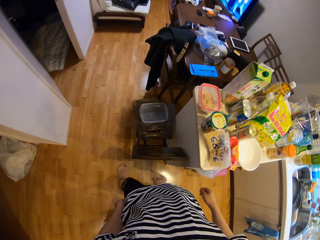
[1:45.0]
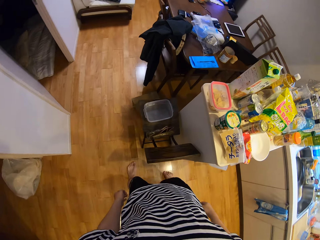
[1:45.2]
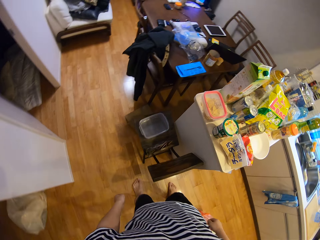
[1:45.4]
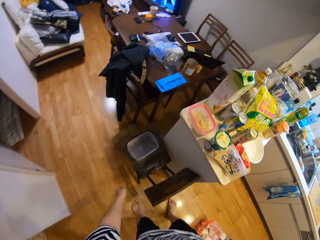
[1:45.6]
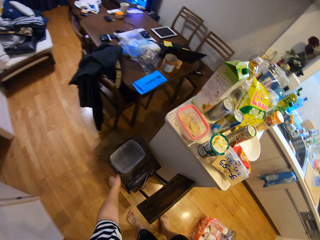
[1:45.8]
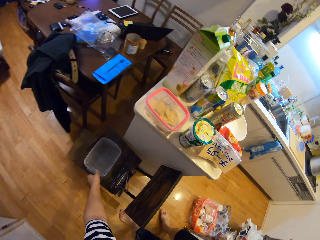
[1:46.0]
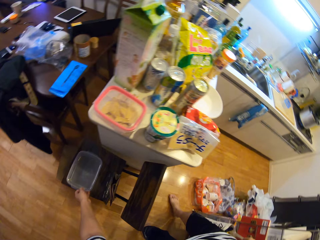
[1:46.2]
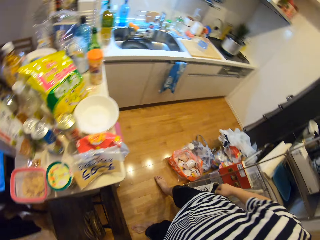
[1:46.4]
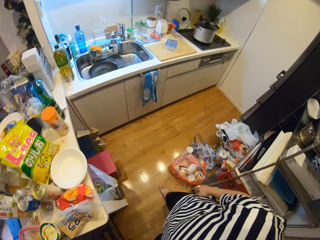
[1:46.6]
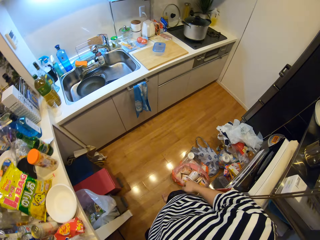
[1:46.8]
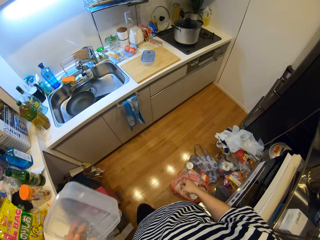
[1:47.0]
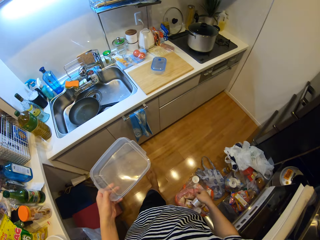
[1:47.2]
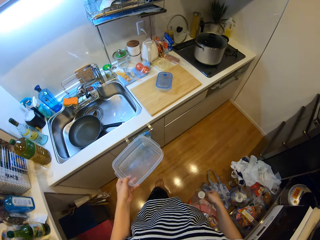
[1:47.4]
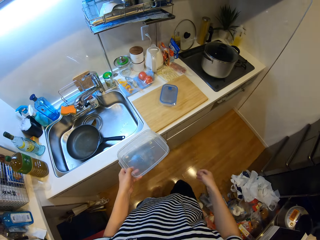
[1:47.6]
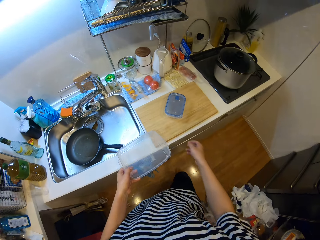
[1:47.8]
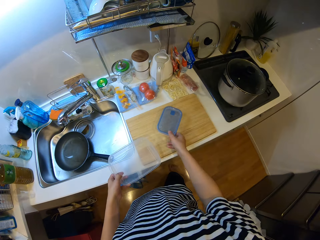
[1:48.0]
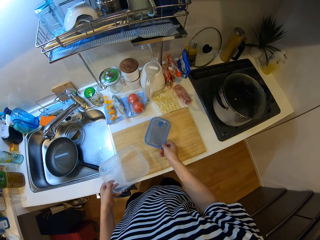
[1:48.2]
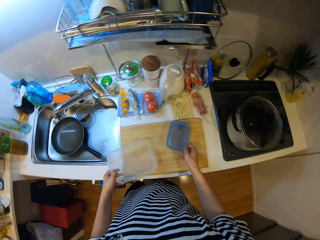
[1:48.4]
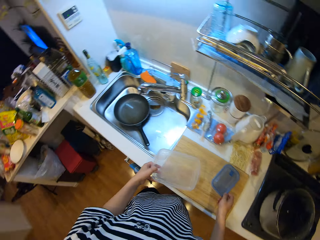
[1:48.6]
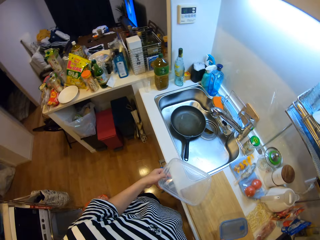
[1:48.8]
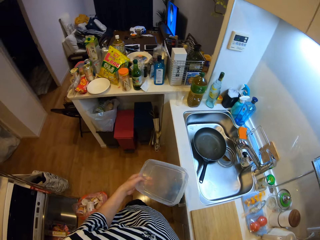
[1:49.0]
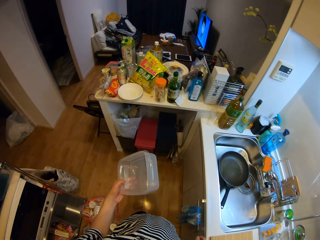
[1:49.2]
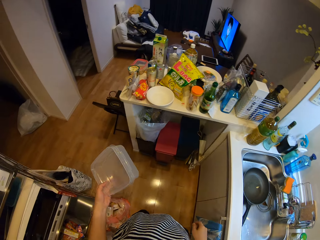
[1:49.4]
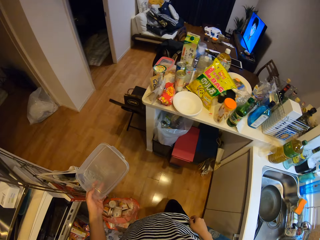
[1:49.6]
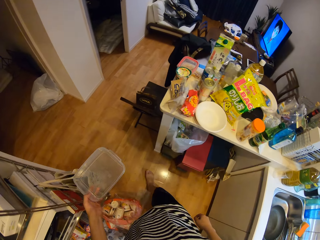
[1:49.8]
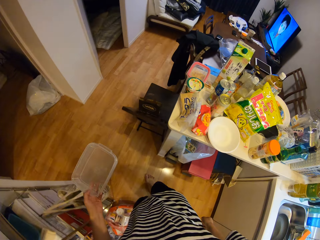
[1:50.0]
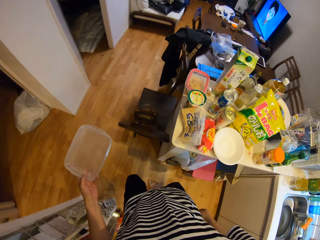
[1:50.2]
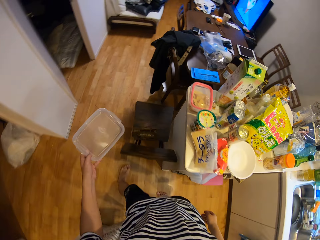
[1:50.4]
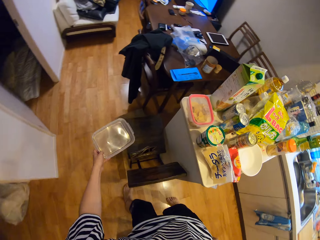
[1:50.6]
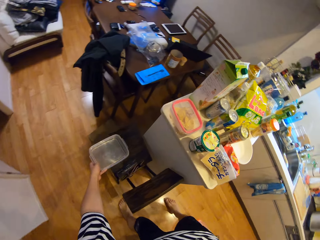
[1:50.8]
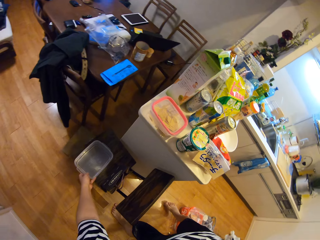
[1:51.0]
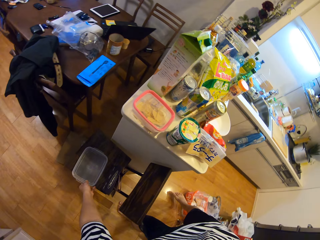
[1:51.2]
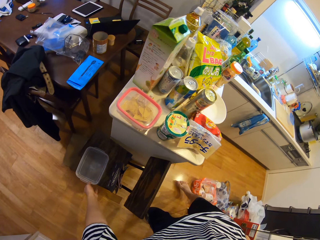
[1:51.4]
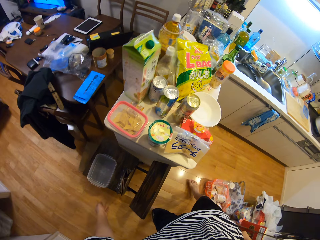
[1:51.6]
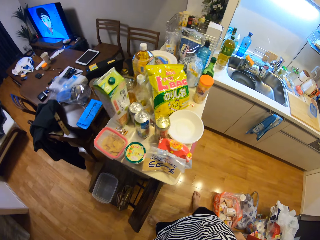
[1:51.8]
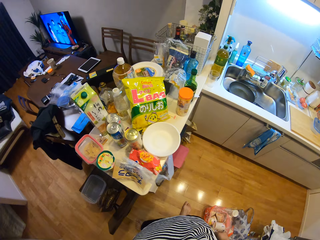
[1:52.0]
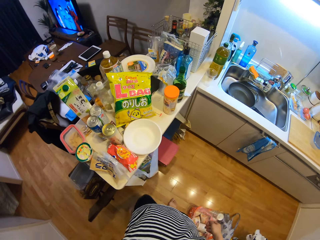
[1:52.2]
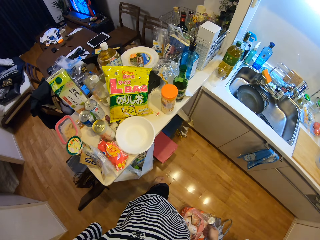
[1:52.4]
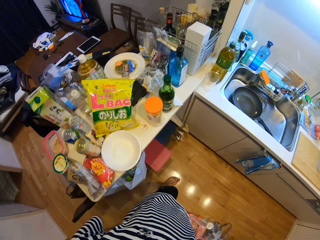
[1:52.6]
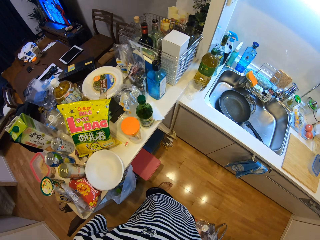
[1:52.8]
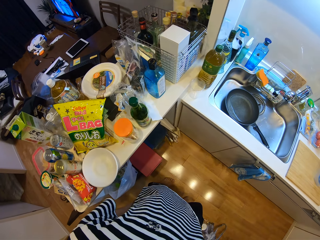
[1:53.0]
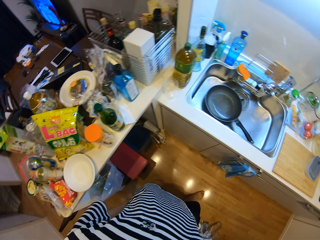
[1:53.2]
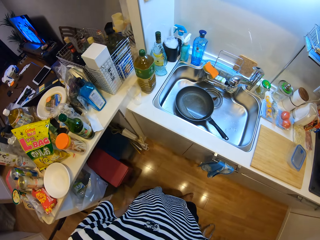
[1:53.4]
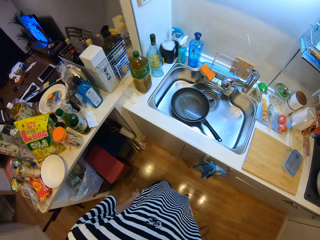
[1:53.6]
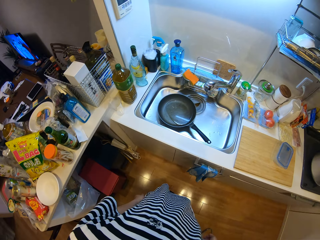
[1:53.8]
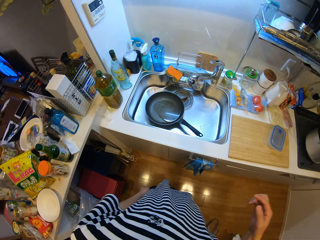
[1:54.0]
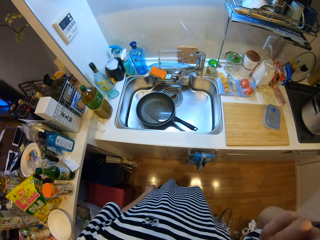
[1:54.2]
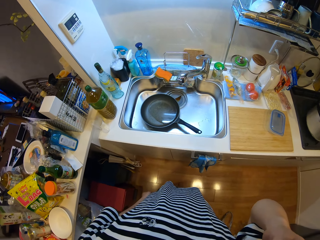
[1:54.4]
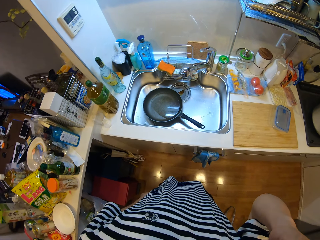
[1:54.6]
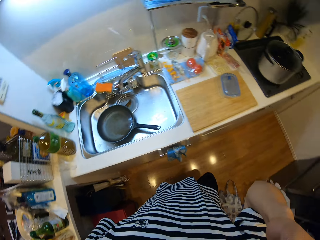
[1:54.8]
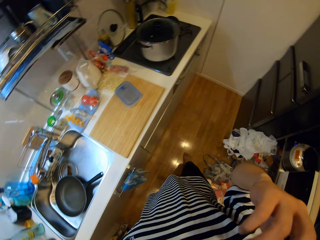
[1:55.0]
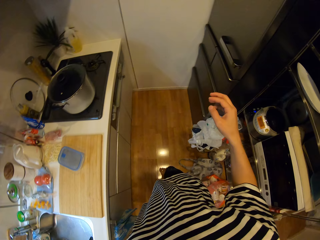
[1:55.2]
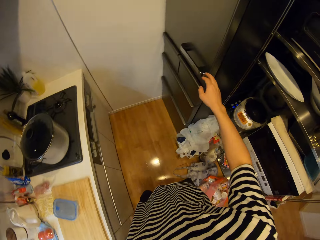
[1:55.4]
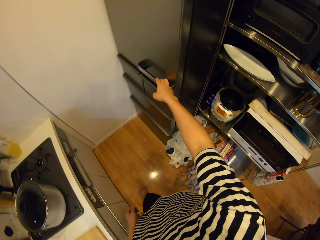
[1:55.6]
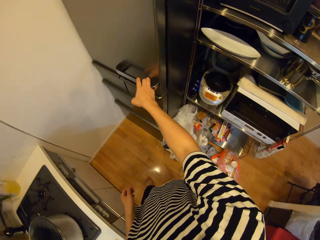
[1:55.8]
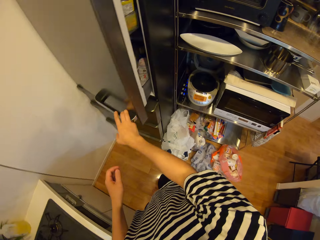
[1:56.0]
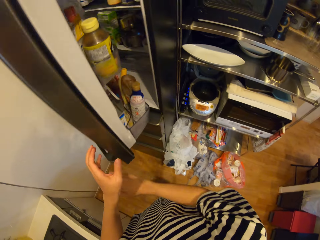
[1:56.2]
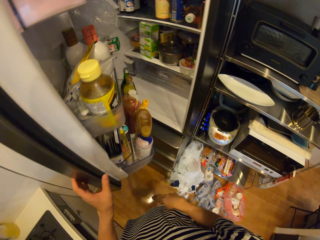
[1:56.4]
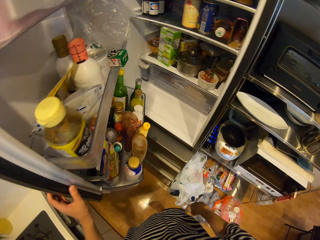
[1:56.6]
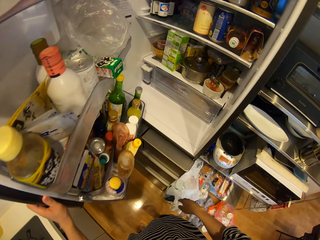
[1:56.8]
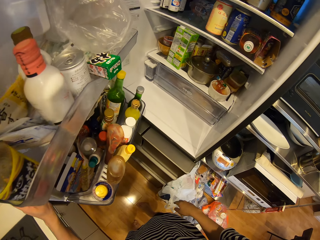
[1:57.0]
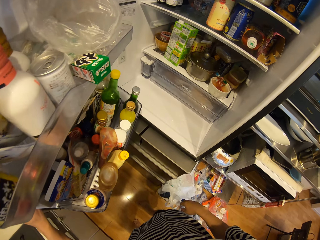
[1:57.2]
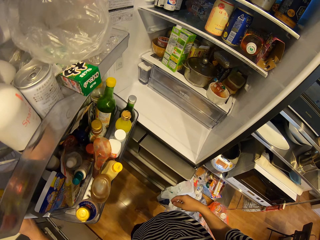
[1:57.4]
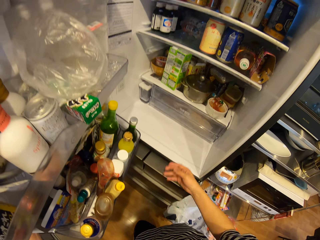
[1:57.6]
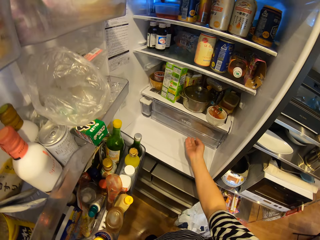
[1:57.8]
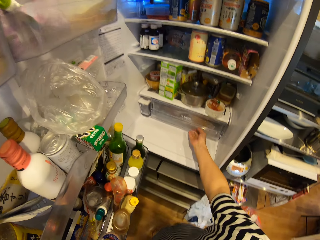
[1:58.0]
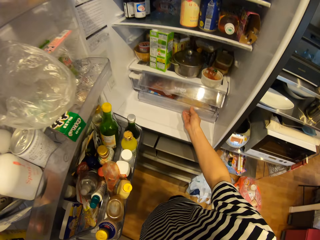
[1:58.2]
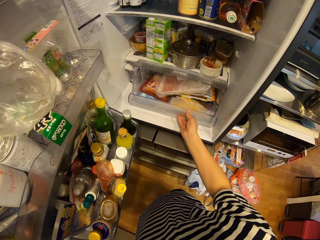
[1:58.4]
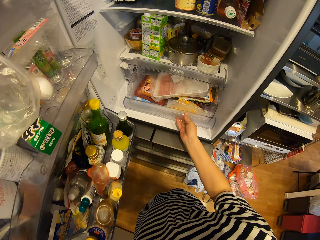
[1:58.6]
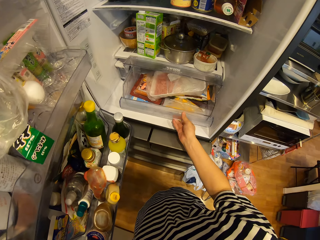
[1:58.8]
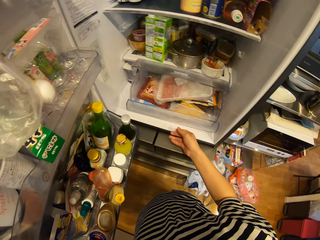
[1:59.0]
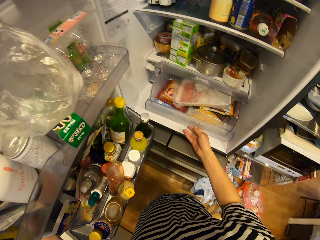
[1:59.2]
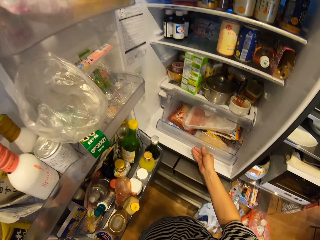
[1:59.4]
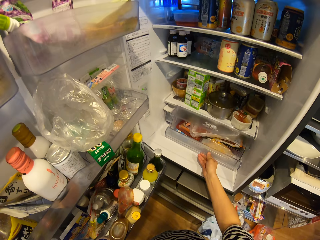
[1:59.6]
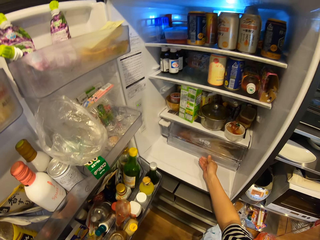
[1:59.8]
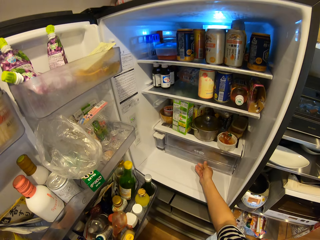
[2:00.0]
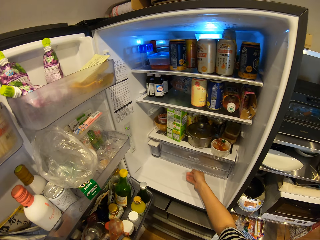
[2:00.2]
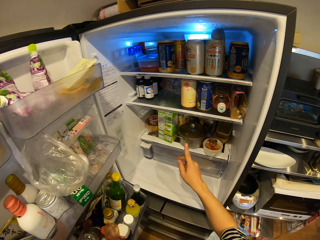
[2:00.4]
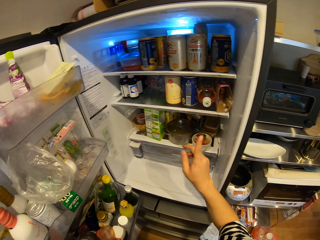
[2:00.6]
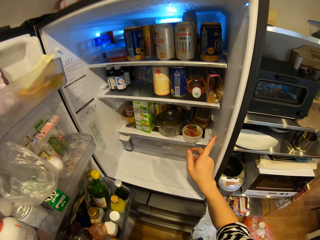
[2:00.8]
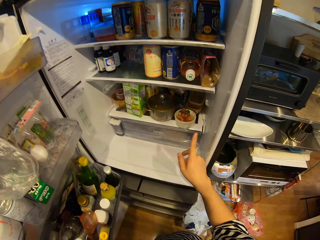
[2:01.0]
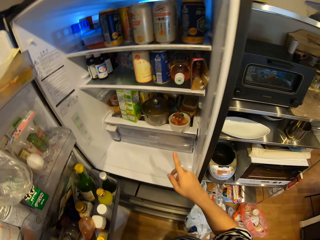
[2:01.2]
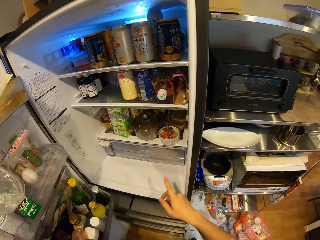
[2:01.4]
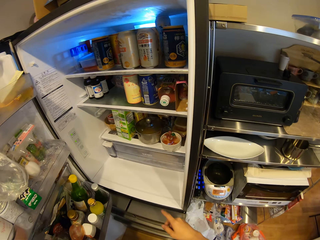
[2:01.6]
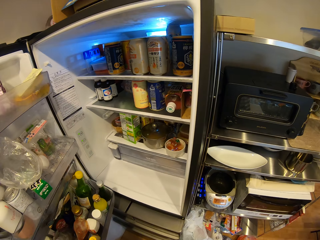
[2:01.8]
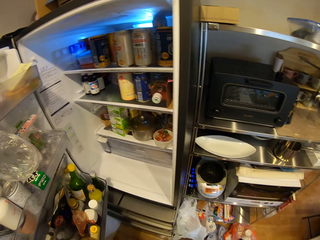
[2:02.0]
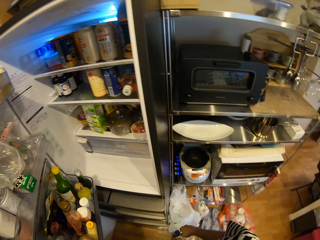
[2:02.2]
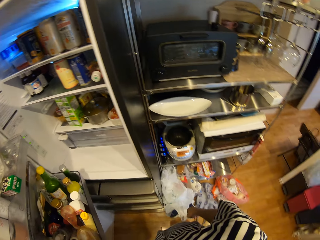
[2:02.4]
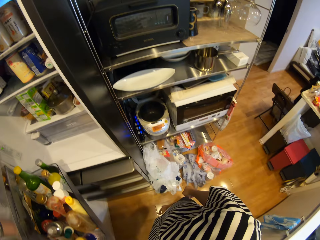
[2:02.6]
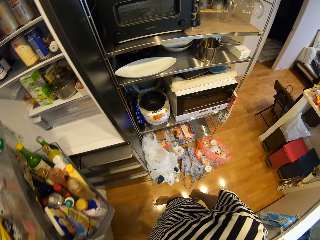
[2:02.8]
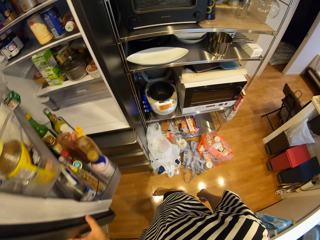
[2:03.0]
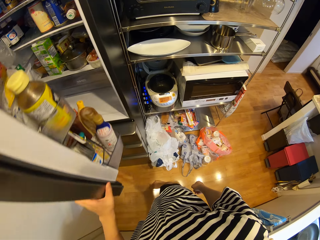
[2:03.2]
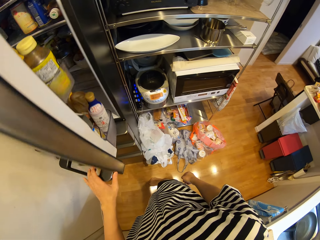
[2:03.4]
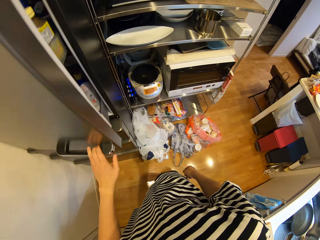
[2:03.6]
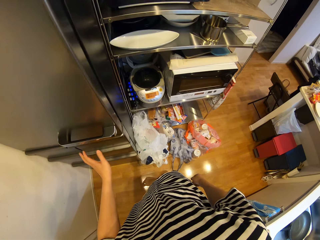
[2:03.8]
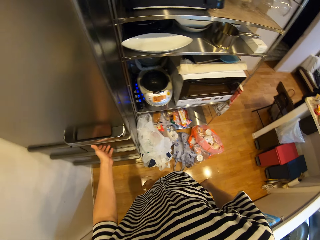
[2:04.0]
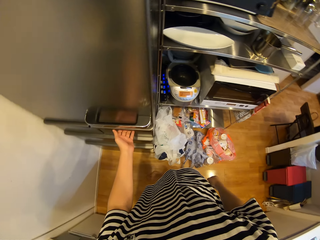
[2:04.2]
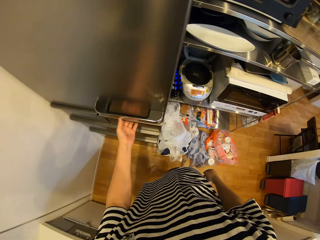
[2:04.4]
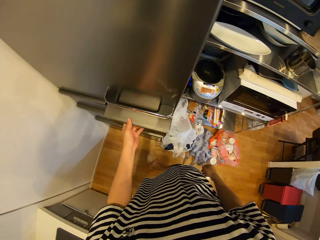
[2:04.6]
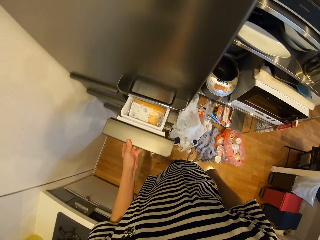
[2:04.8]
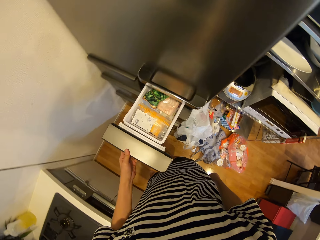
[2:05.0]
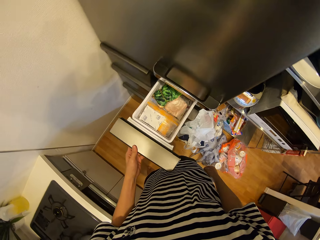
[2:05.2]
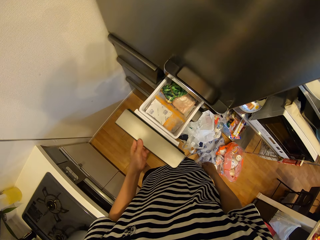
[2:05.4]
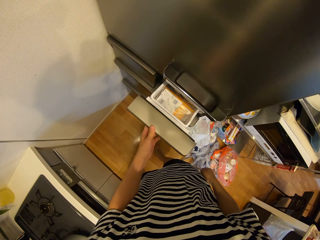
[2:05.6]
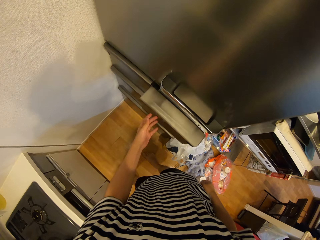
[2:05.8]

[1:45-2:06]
The camera wearer walks to the chair or stool. They pick up another container on the stool. They walk to the counter. They adjust another container on the cutting board. They walk to the chair. They drop the container back on the stool. They walk to the counter. They open the fridge. They pull out a drawer inside the fridge. They close the drawer inside the fridge. They look in the fridge. They close the fridge. They pull a drawer out of the fridge. They open the fridge and look in the fridge.
